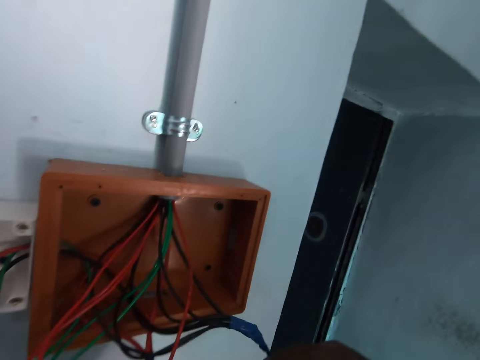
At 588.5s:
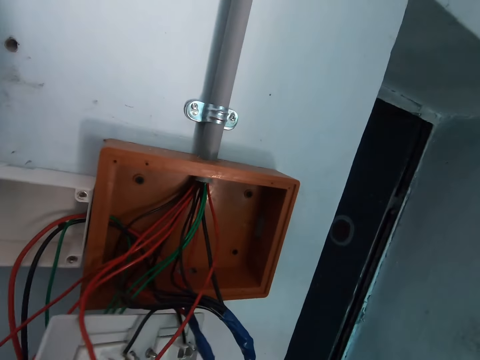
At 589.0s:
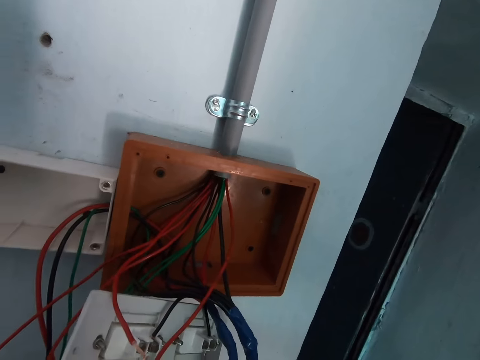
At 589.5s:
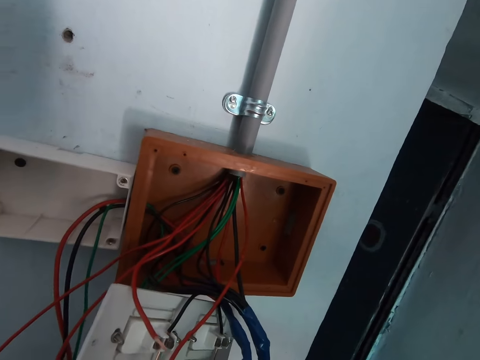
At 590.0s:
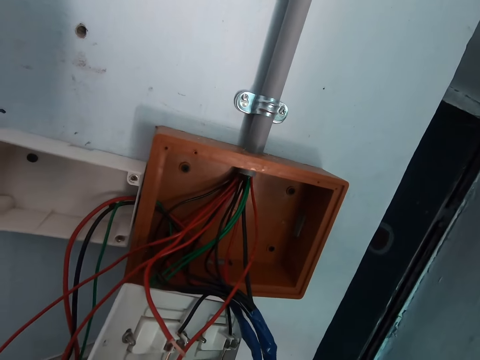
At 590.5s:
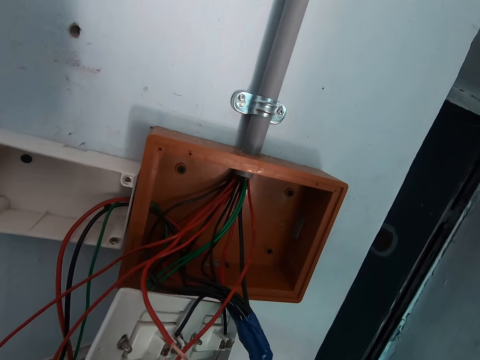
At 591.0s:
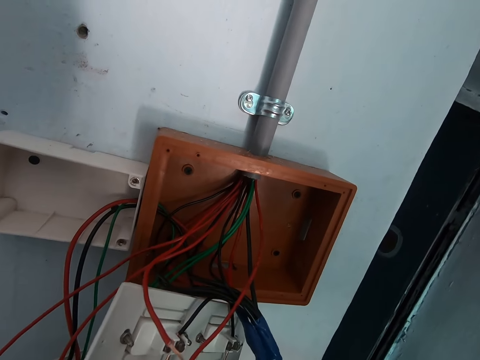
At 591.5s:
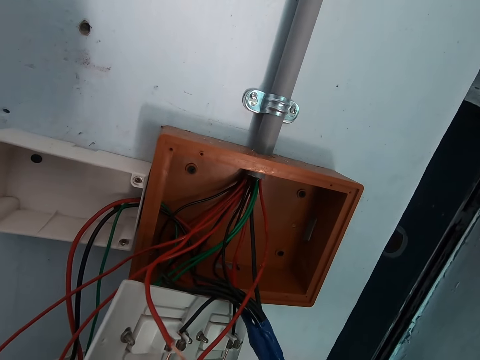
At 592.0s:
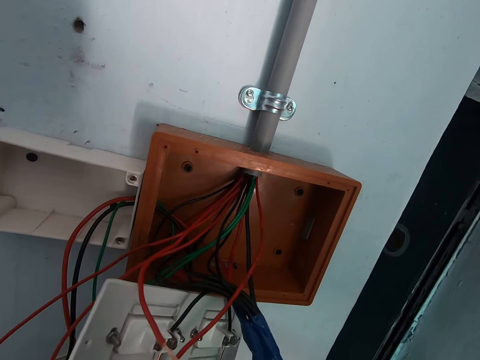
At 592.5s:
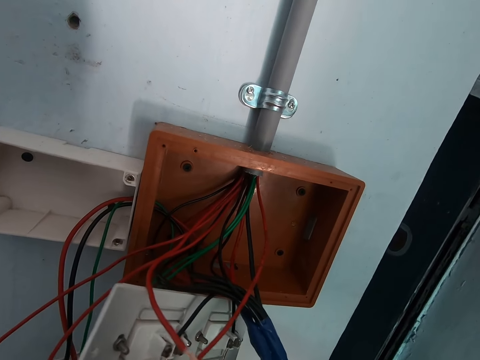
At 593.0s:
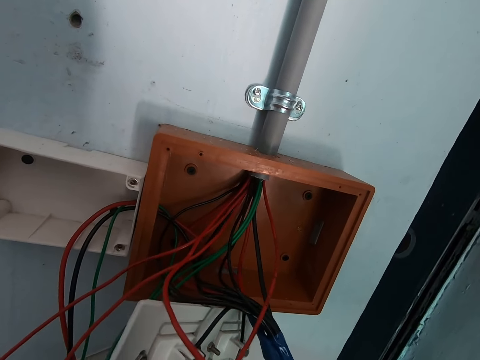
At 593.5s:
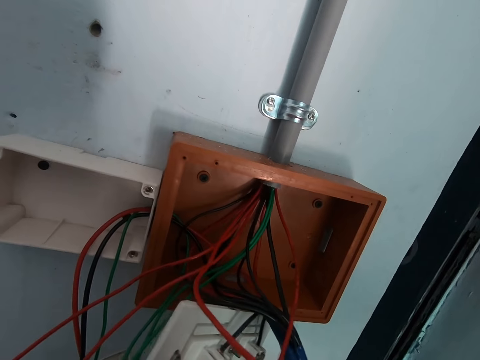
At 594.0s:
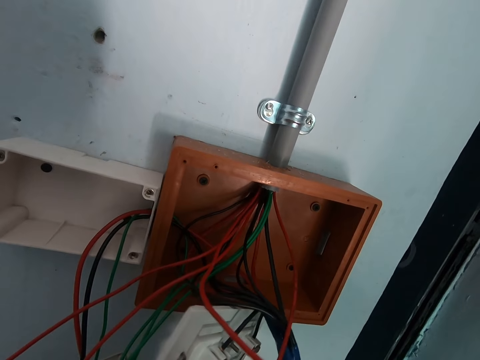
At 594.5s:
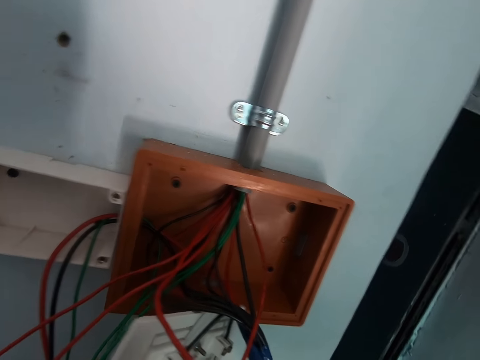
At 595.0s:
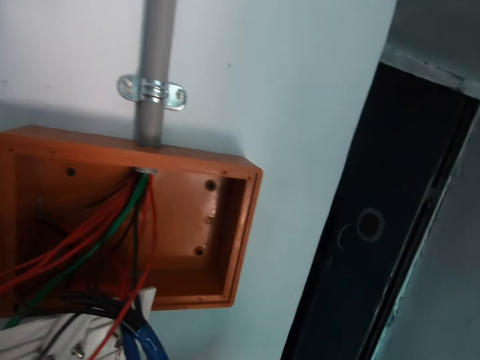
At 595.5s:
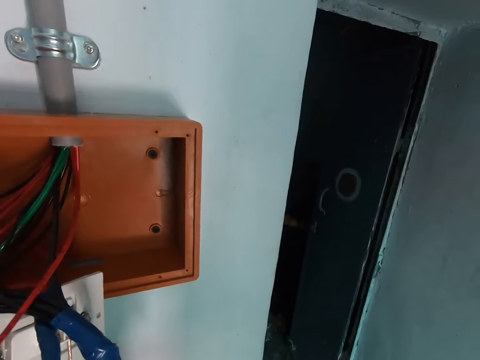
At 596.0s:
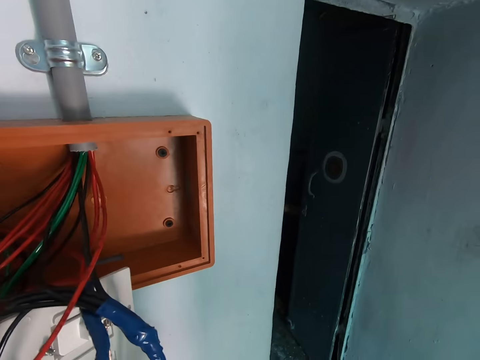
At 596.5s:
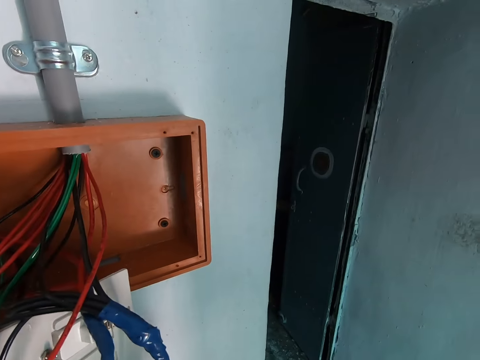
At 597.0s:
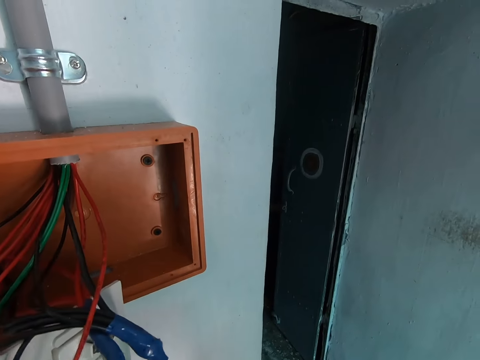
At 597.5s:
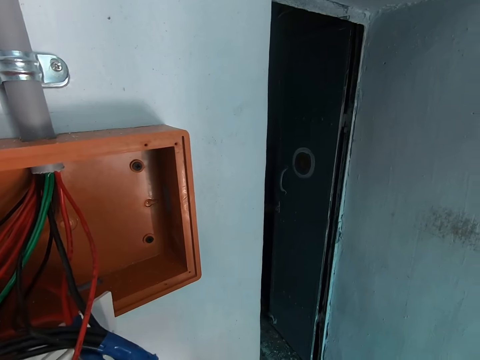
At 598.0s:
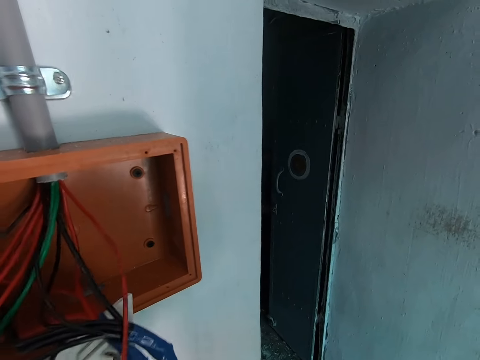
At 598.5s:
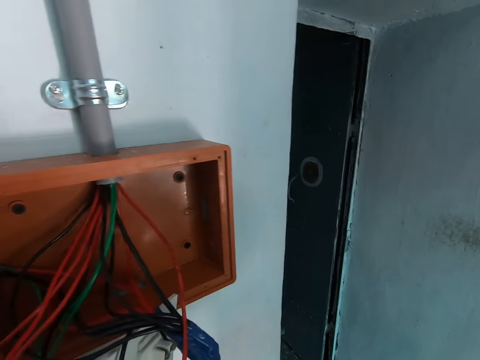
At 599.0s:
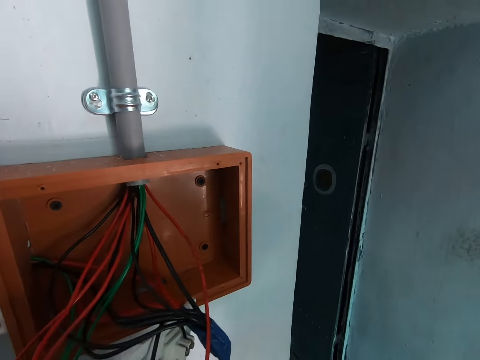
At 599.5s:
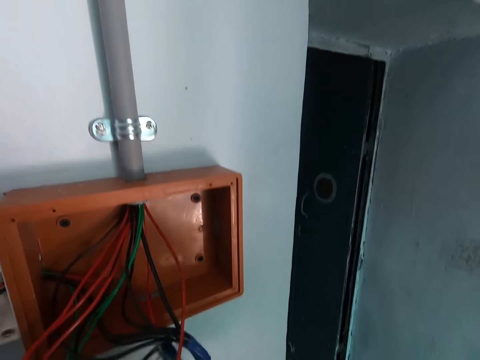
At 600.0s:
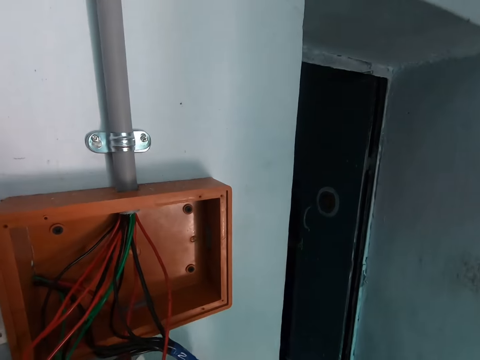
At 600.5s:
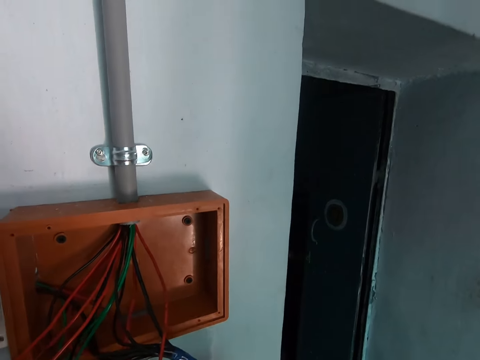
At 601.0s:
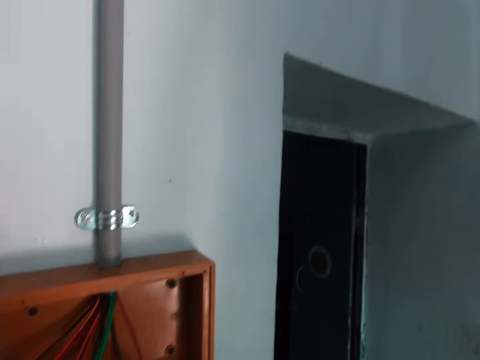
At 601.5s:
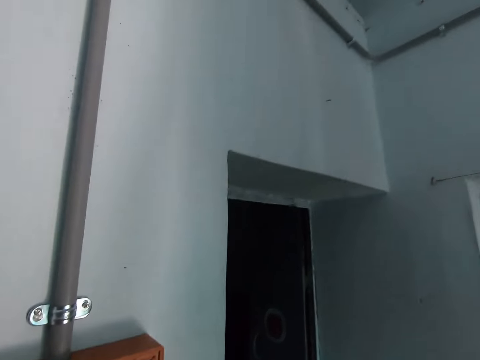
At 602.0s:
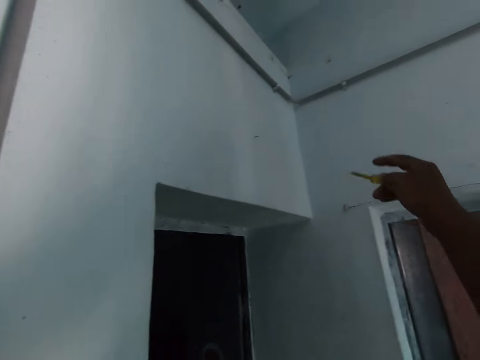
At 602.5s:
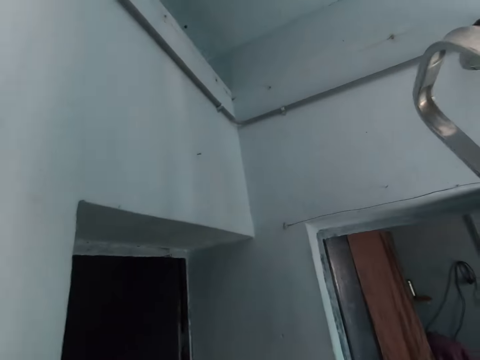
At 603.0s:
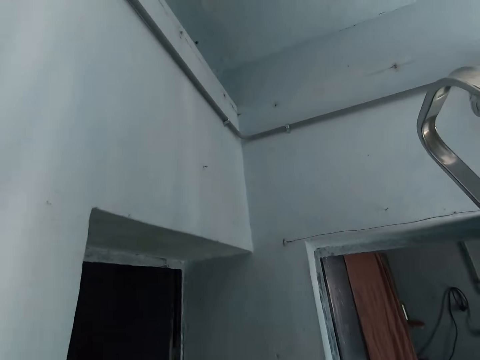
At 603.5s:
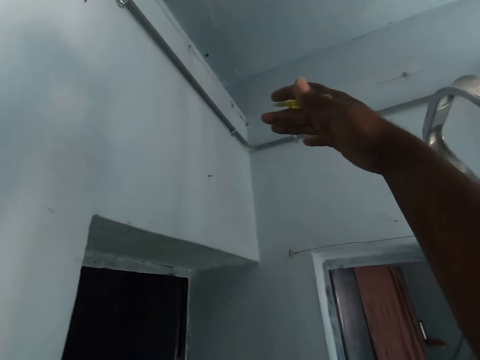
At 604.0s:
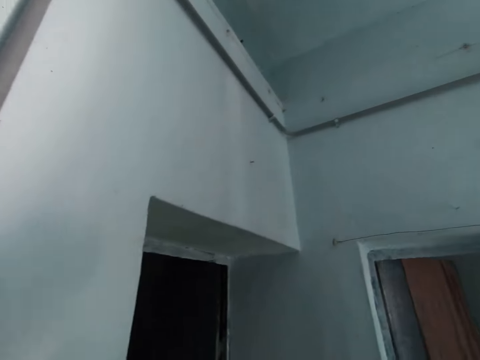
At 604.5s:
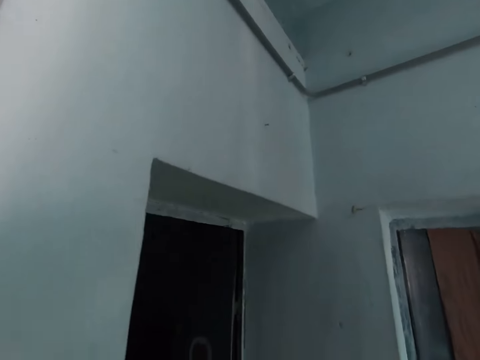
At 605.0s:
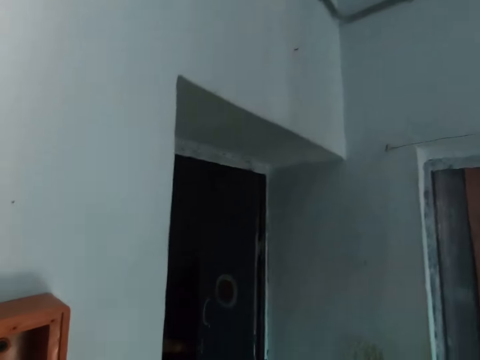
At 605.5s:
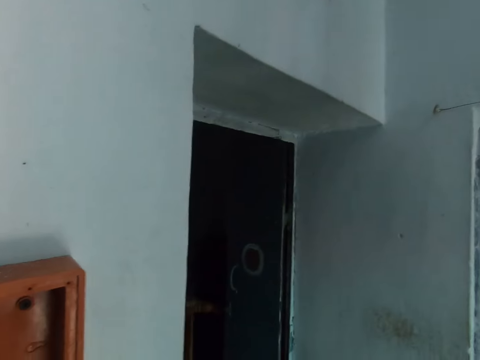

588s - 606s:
The camera wearer holds a cable with his right hand. He adjusts wires in a socket. He interacts with a man. He looks around a room. He interacts with the man. He adjusts the wires in the socket. He interacts with the man. He points at a wall. He holds the screwdriver with his right hand.

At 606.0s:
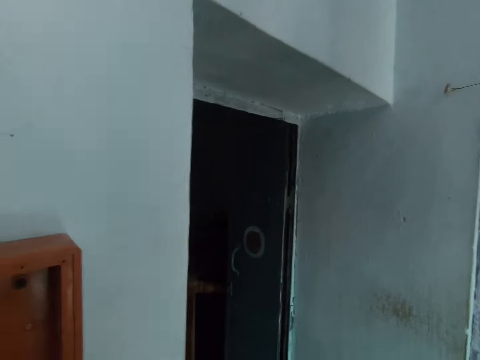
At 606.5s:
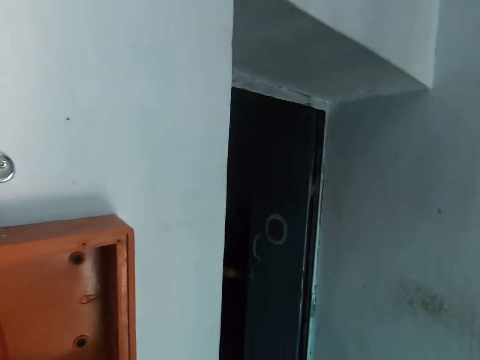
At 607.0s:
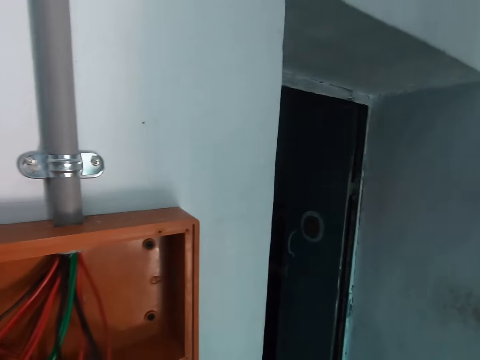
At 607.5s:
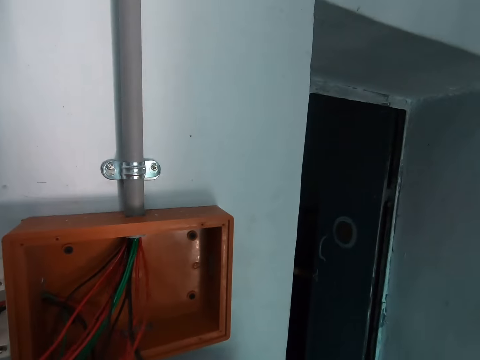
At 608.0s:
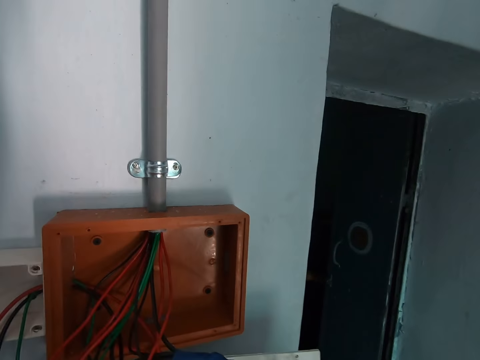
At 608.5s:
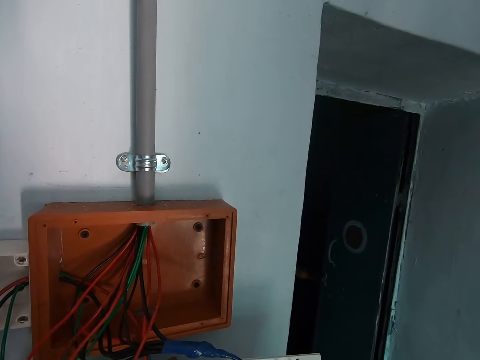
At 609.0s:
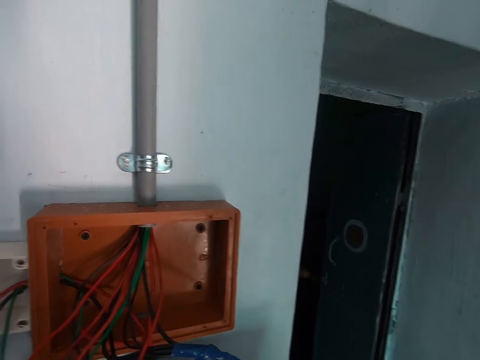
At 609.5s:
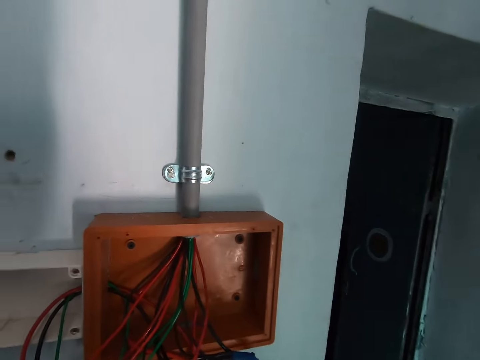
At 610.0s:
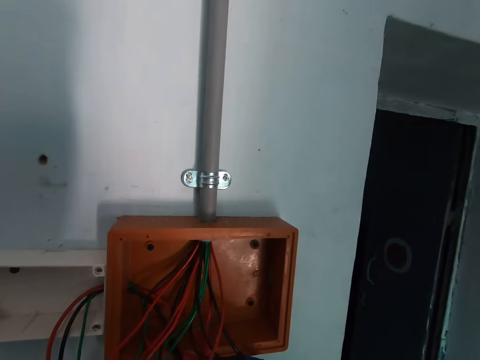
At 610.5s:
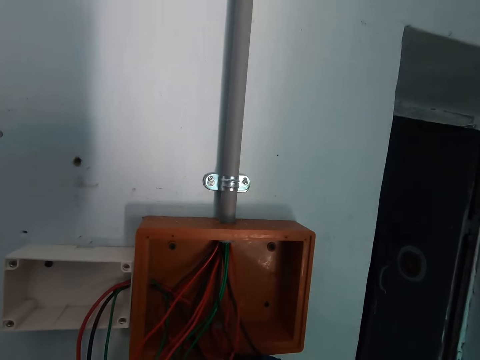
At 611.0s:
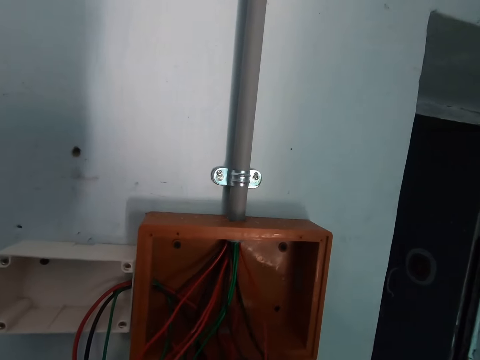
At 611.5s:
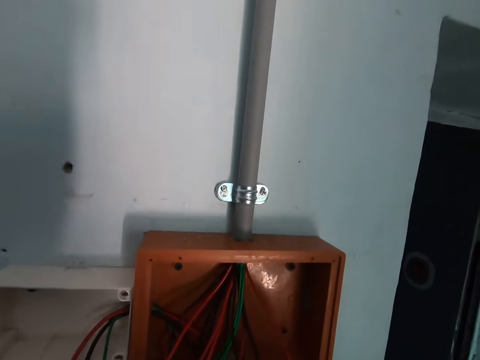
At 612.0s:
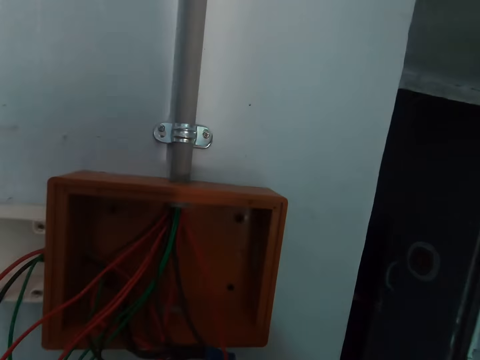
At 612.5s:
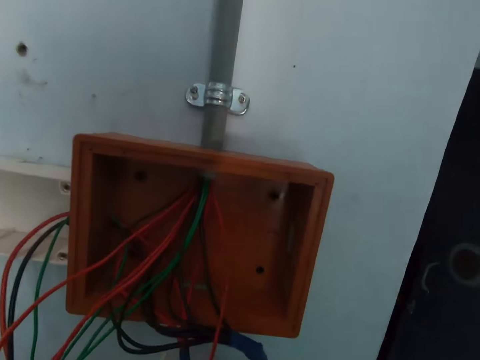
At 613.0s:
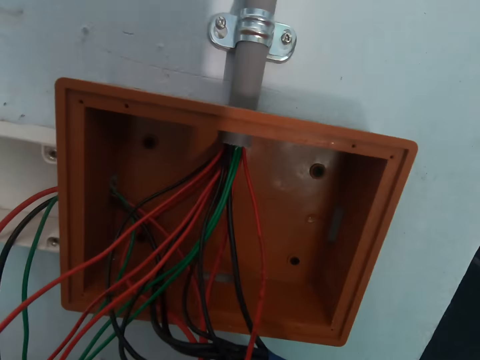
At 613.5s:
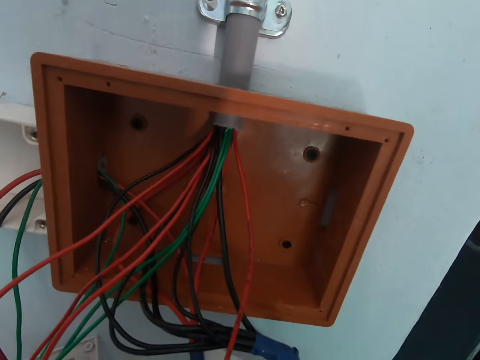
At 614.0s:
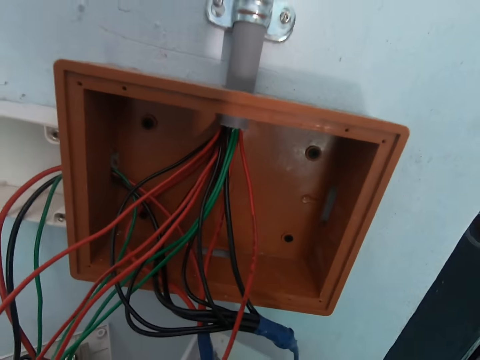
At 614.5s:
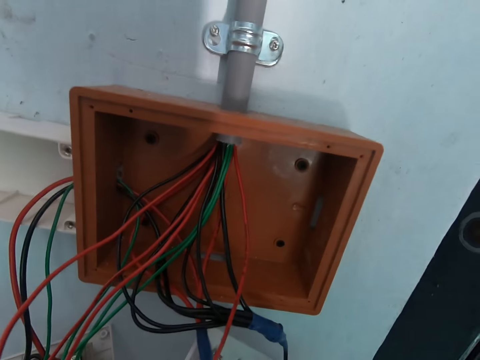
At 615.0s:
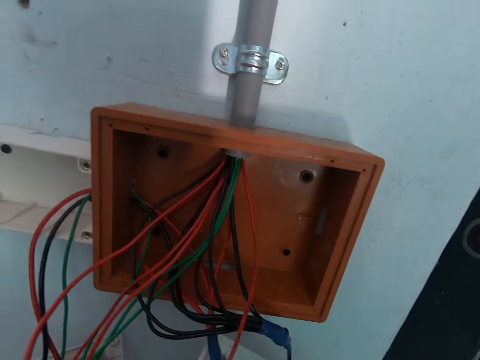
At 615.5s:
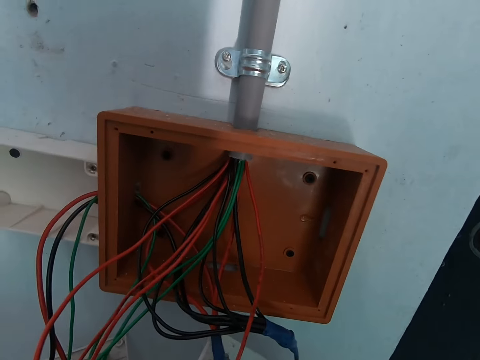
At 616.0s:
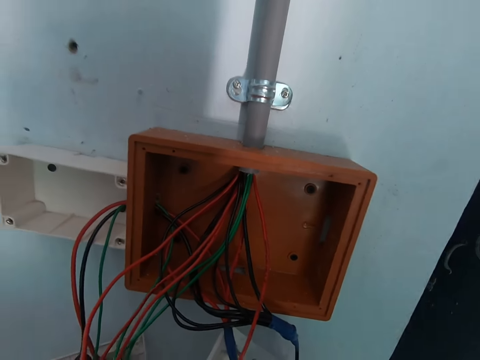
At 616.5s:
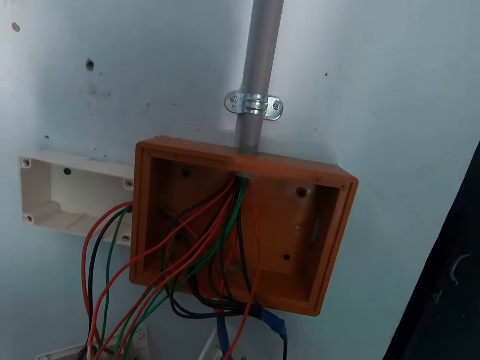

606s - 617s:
The camera wearer looks around a room. They adjust wires in a socket. A man interacts with the camera wearer. The camera wearer adjusts the wires in the socket.
